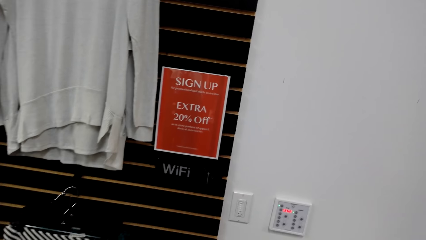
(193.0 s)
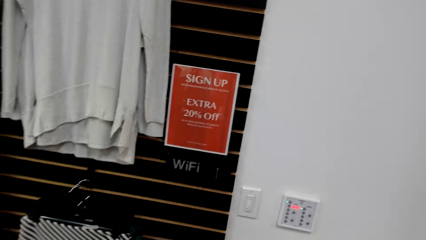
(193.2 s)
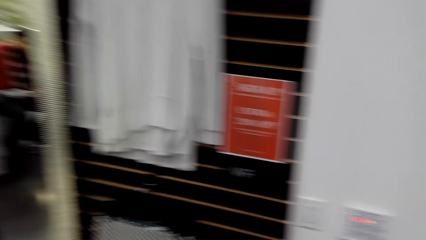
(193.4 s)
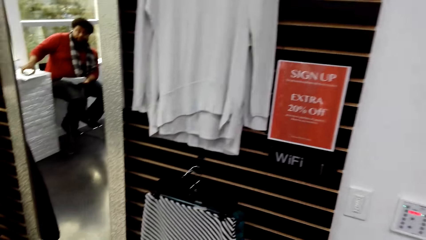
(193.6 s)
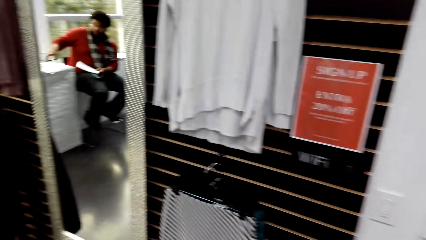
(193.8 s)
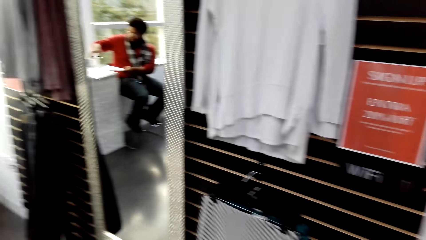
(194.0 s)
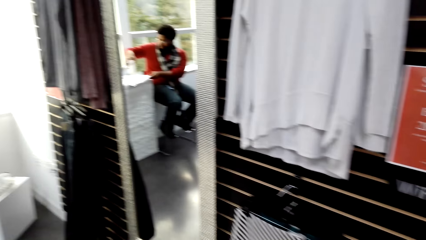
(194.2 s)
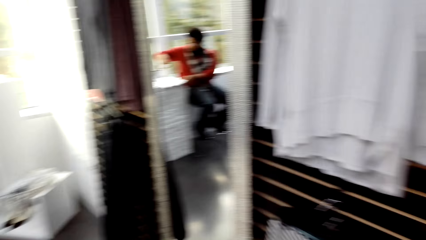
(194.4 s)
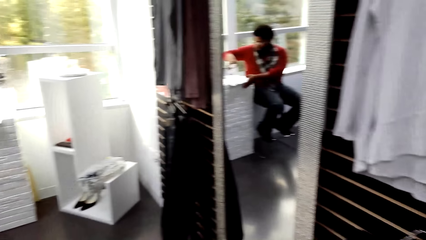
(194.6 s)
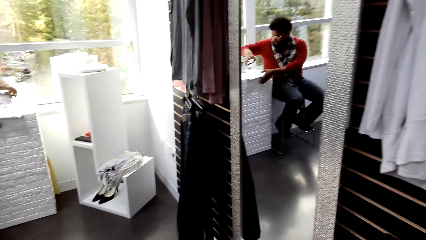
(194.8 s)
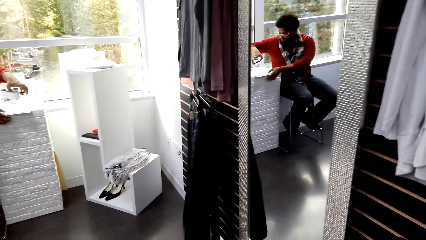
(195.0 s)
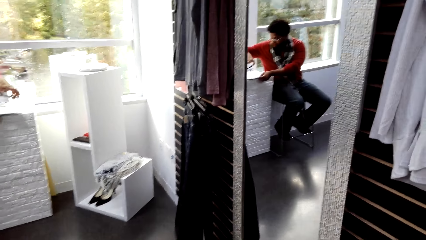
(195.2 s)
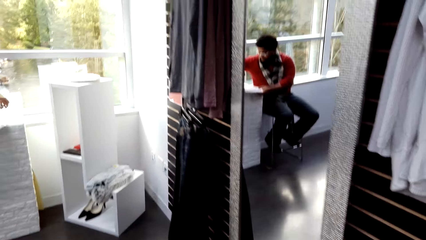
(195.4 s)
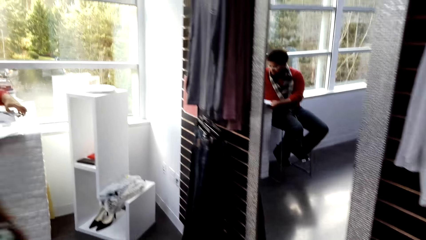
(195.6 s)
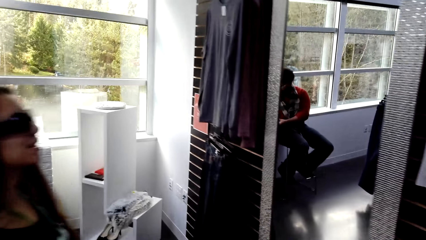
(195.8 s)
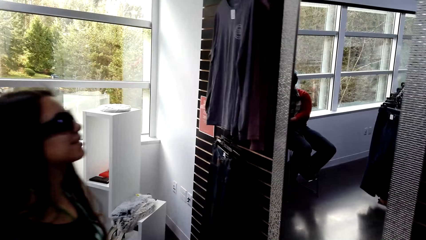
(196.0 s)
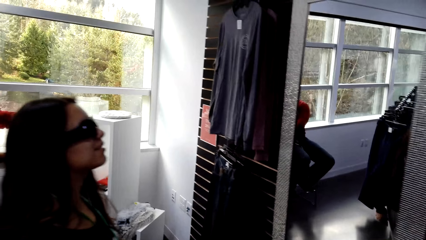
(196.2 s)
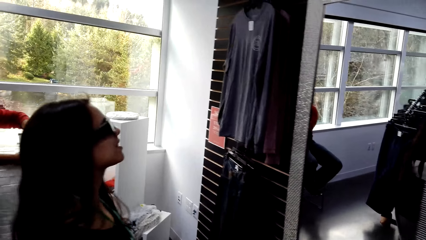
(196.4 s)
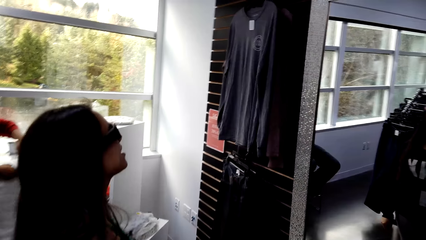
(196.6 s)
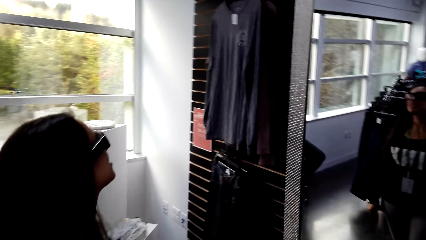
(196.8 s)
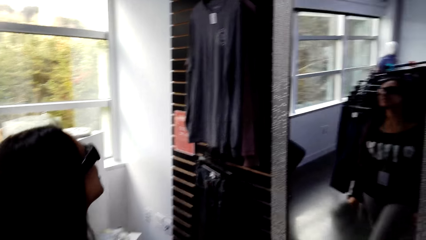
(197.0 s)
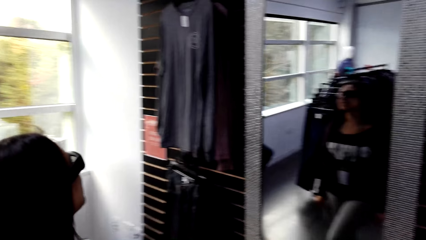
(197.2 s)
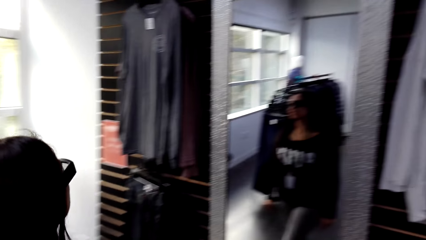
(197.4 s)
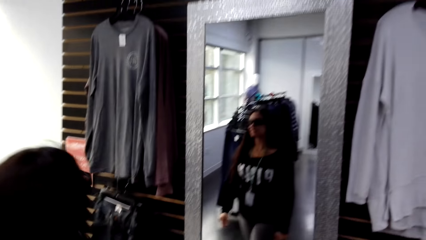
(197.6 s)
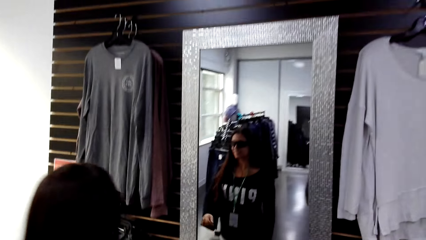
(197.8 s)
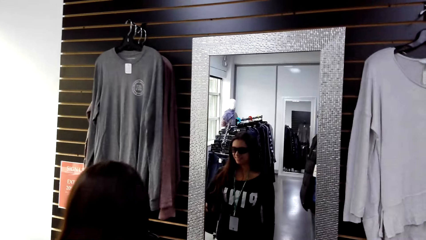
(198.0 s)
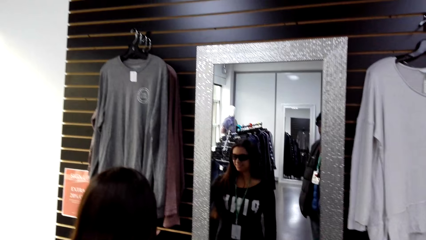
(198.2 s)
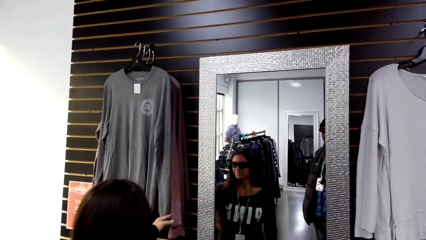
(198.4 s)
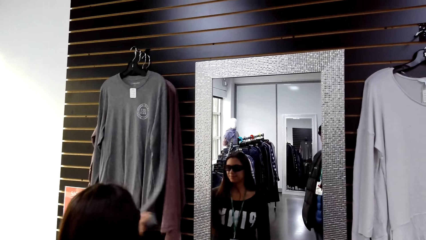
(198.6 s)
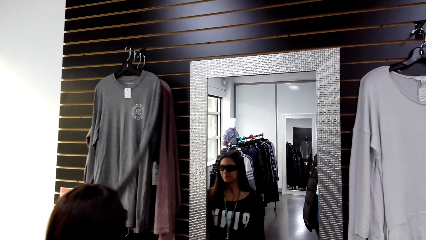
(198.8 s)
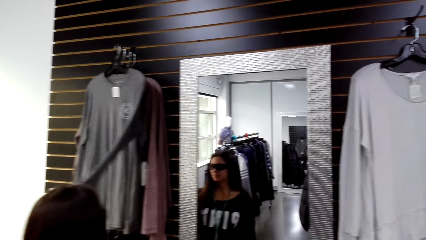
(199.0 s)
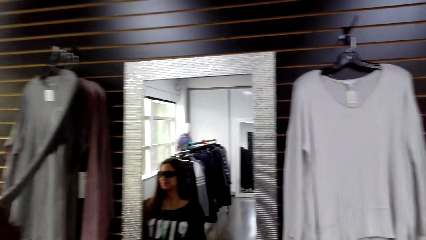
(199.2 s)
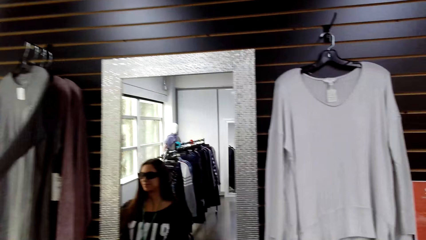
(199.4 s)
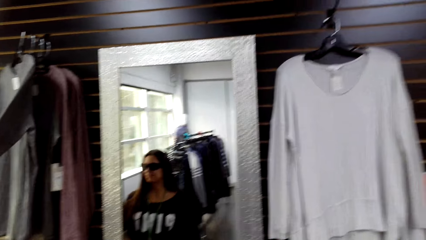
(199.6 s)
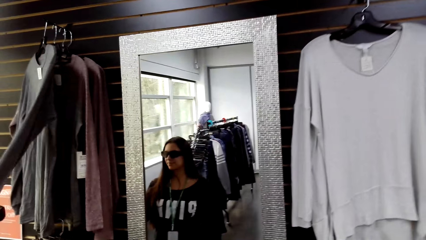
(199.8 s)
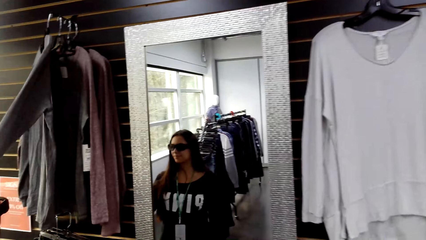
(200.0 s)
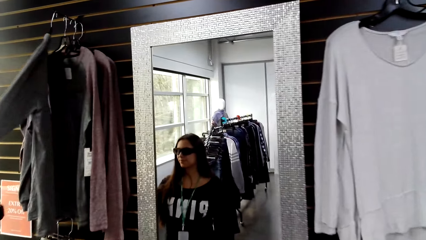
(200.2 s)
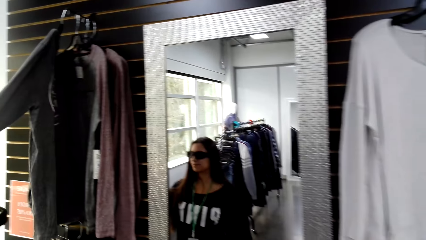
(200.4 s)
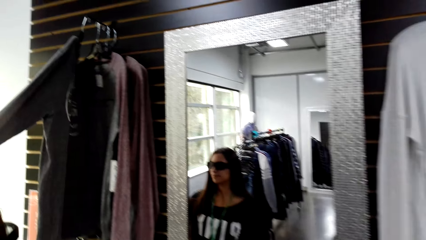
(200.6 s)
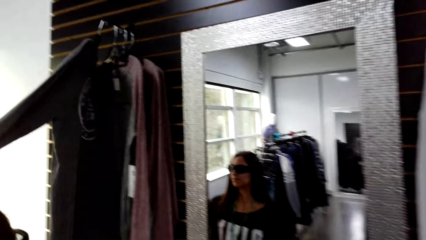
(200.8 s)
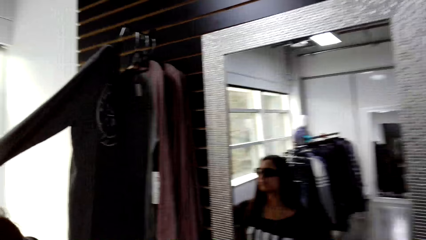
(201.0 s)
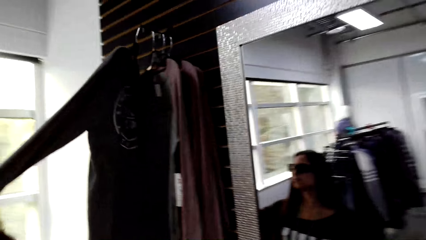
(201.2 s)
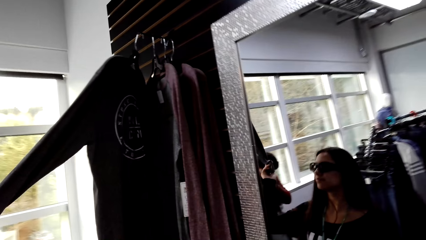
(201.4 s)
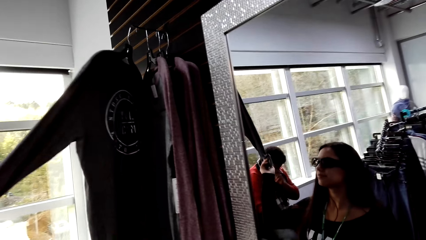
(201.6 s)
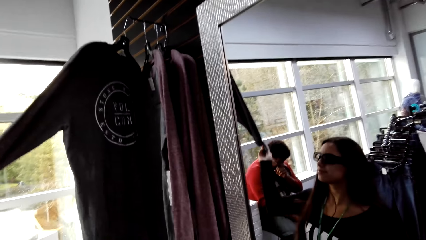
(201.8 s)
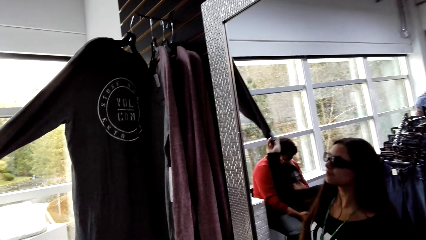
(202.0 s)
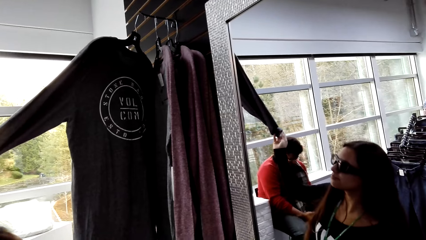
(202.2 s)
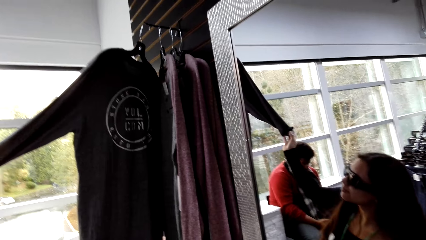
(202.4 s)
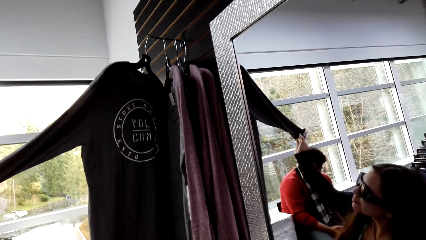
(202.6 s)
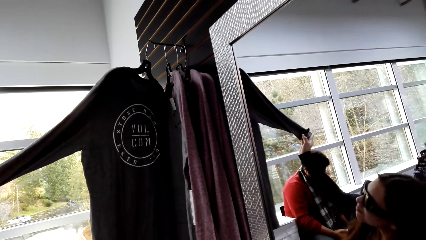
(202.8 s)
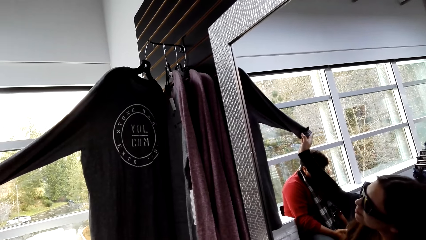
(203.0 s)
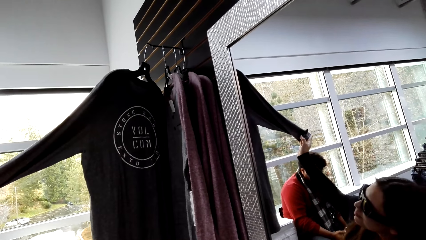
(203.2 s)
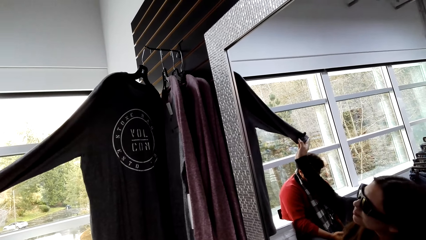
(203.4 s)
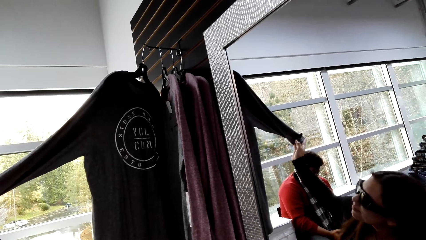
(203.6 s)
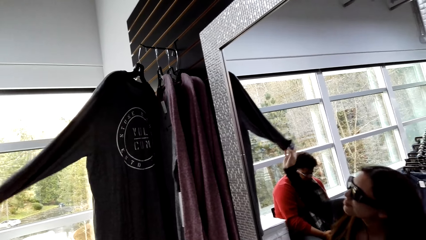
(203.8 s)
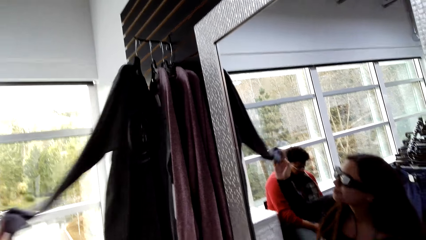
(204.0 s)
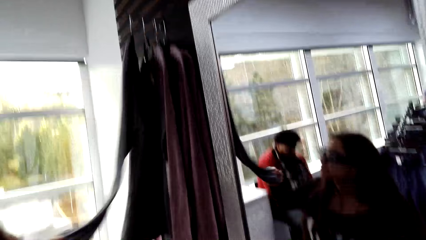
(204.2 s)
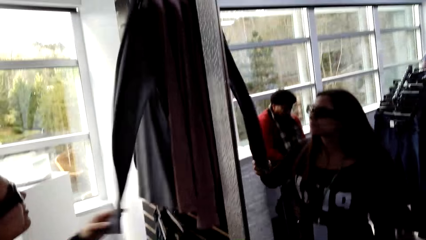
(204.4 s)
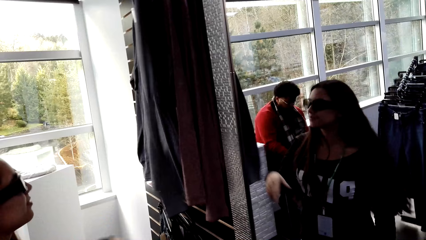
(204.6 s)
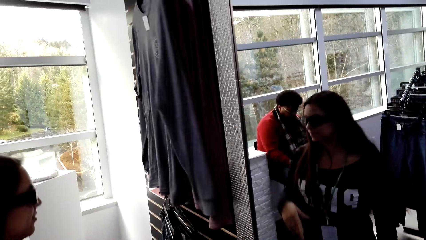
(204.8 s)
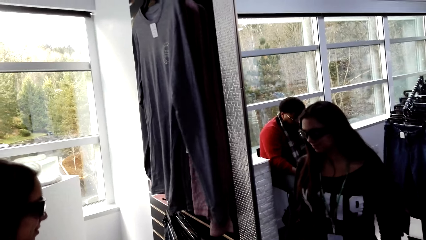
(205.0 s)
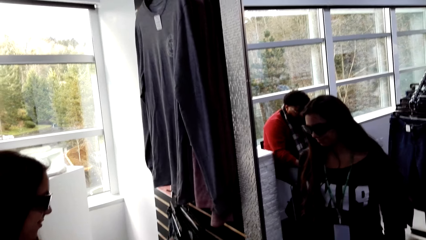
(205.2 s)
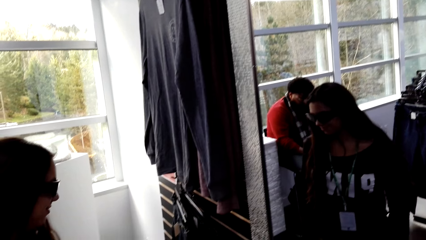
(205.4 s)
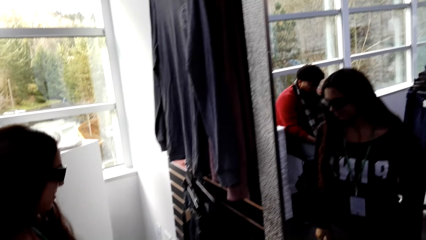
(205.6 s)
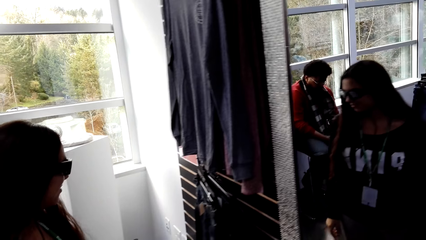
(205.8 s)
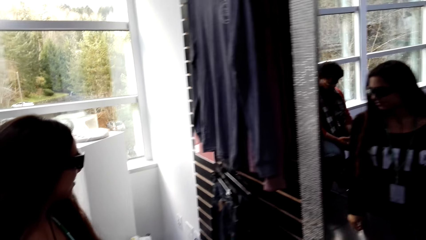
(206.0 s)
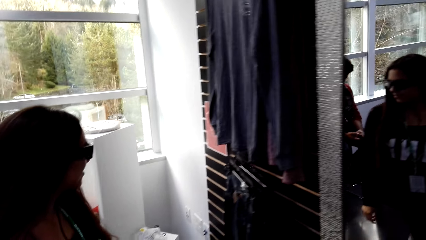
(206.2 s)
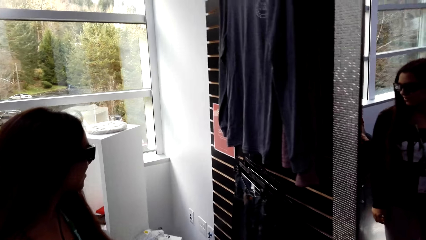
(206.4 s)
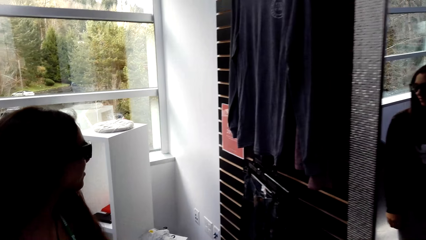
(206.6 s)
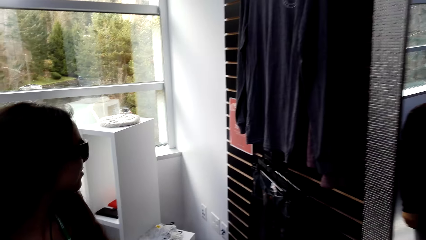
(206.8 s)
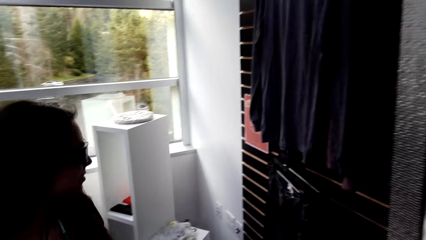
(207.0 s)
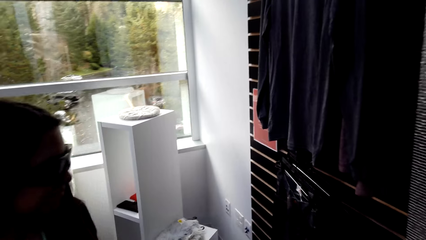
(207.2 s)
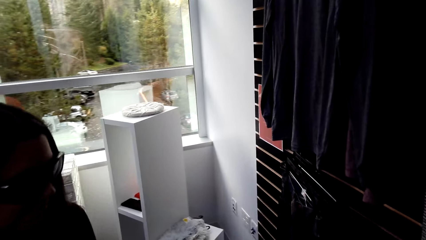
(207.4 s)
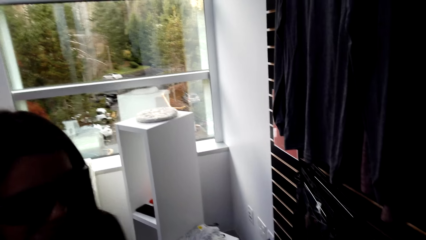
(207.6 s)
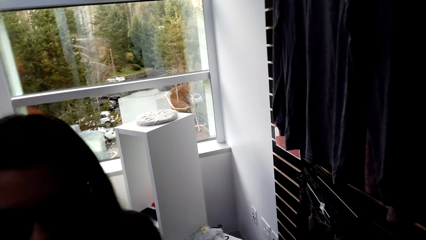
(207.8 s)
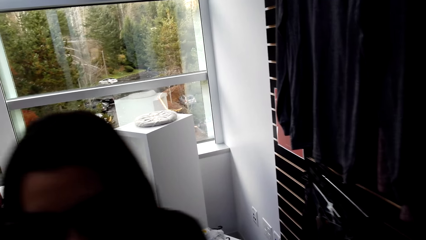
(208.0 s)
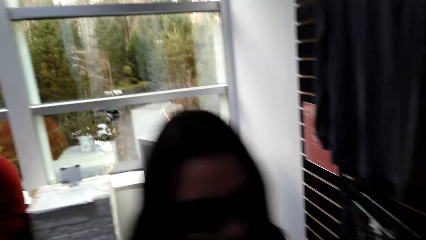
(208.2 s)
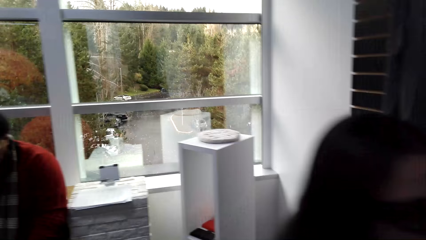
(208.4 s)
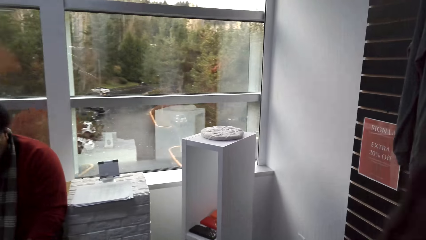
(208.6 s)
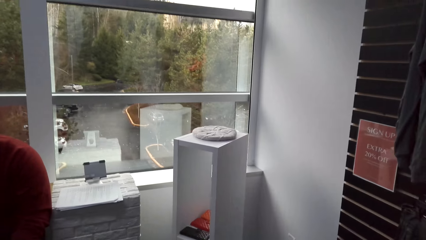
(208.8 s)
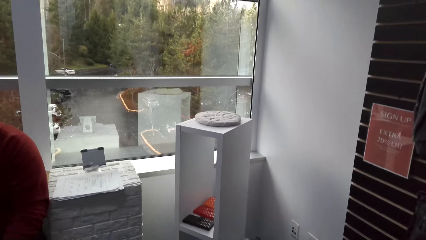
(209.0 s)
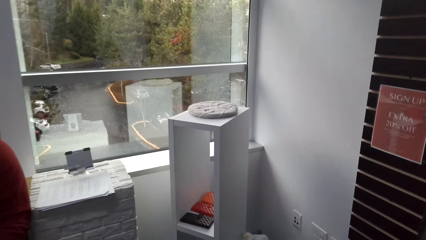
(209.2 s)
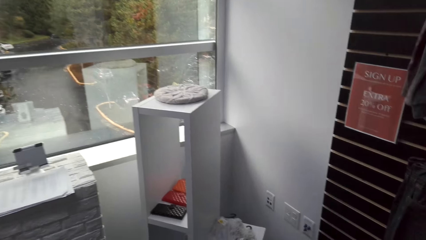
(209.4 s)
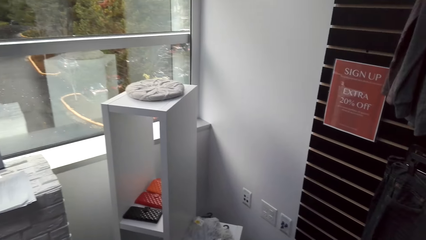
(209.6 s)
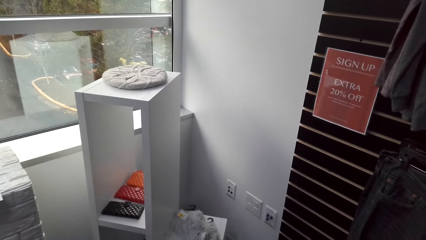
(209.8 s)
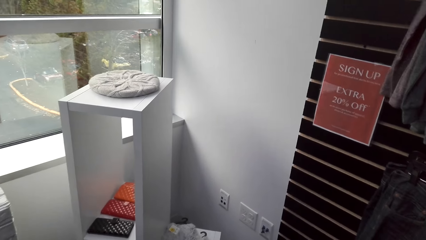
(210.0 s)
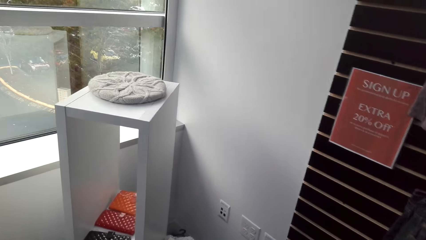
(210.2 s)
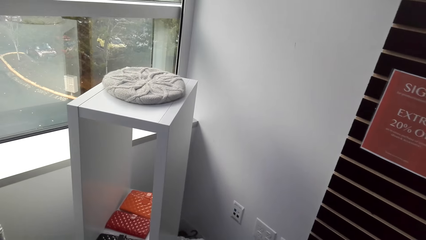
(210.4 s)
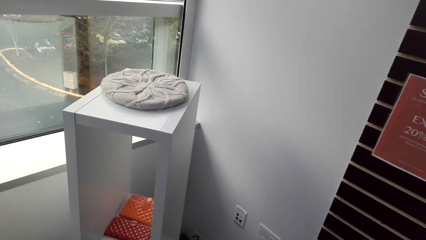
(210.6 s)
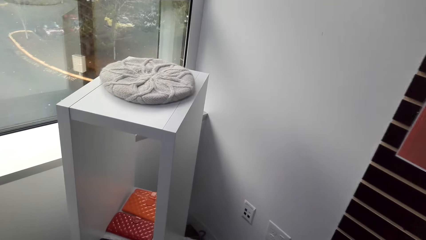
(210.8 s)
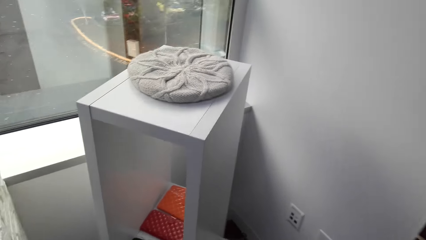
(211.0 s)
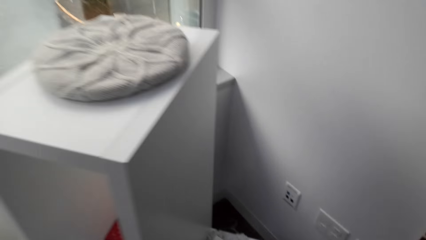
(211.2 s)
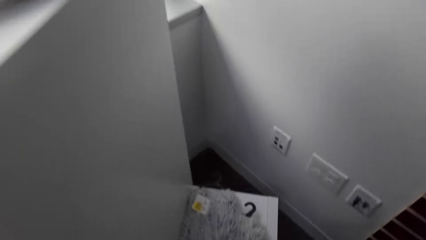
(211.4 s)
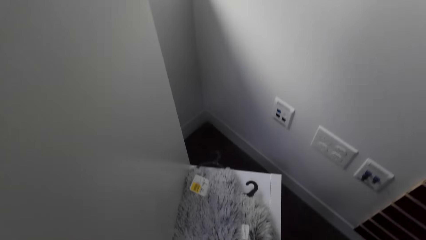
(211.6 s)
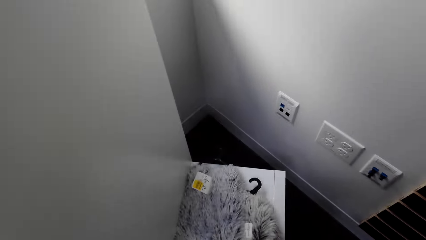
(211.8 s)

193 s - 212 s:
A person looks at the T-shirts on the hanger. The person walks around. The camera wearer touches the scarves on the shelf.
